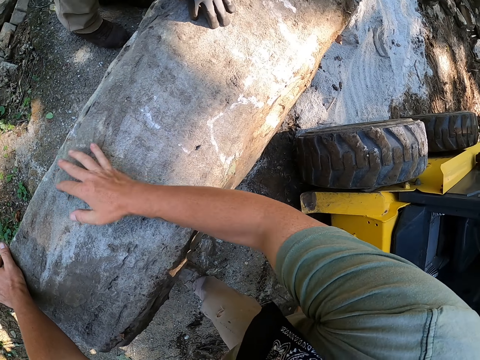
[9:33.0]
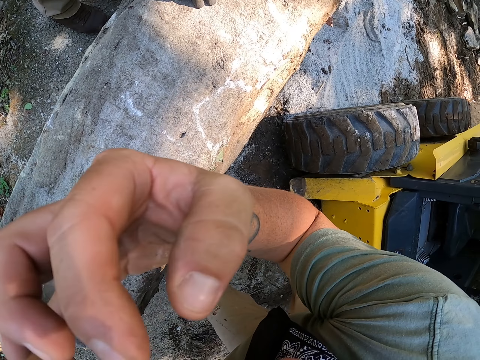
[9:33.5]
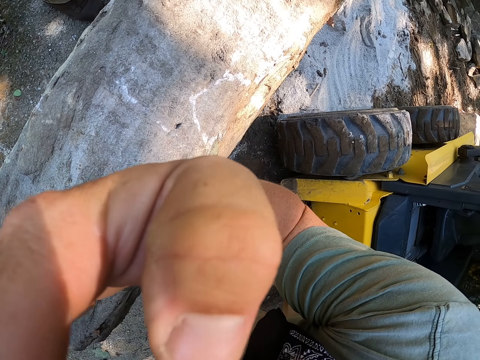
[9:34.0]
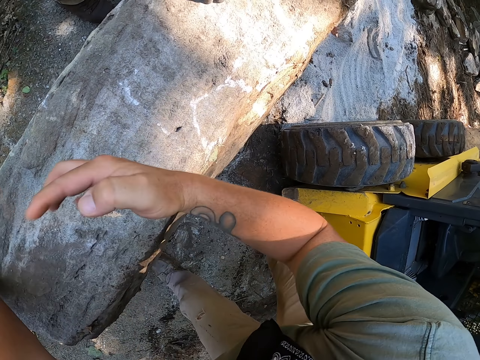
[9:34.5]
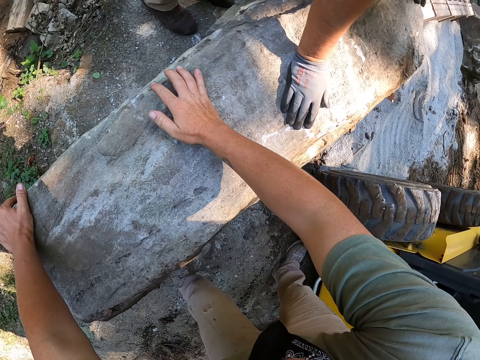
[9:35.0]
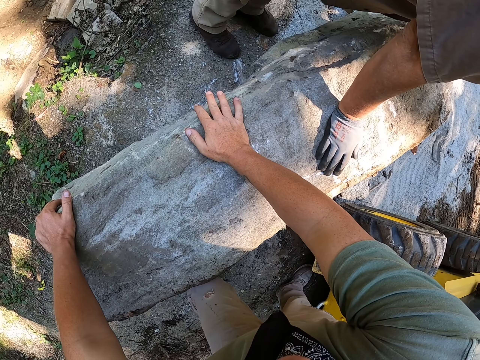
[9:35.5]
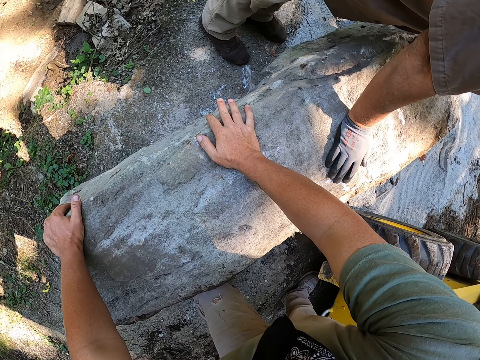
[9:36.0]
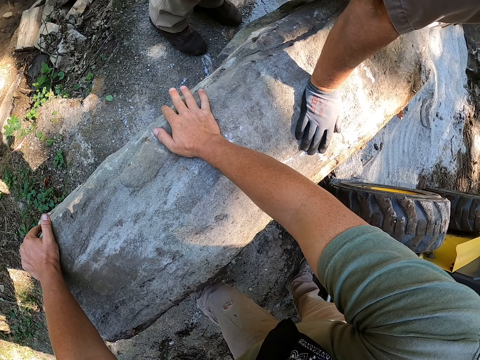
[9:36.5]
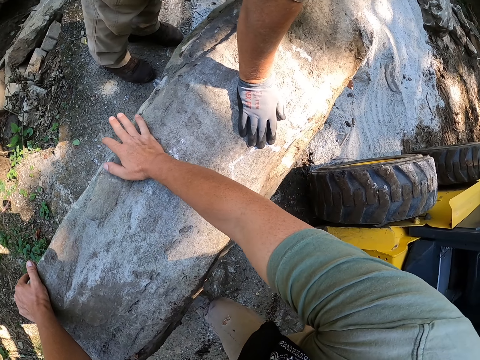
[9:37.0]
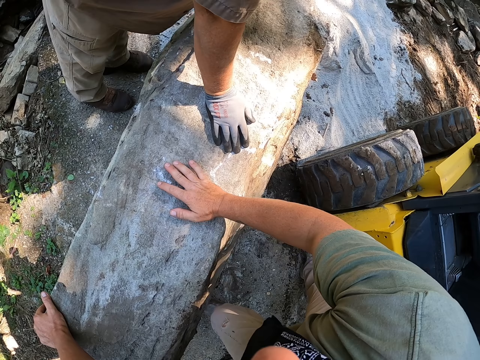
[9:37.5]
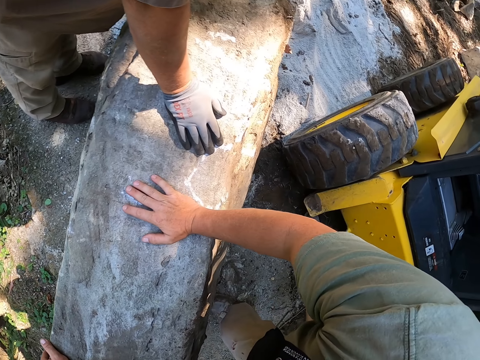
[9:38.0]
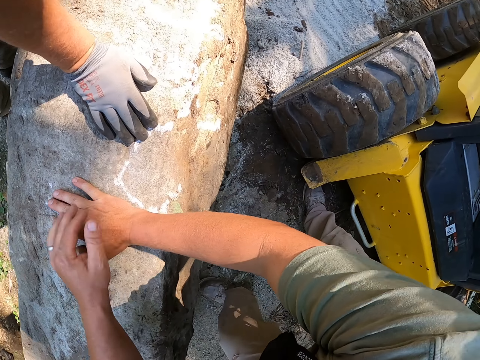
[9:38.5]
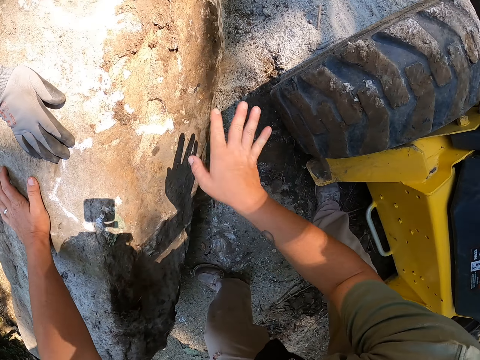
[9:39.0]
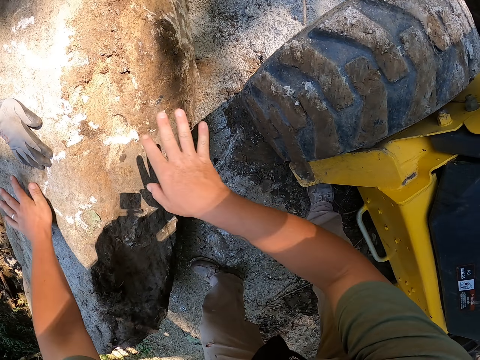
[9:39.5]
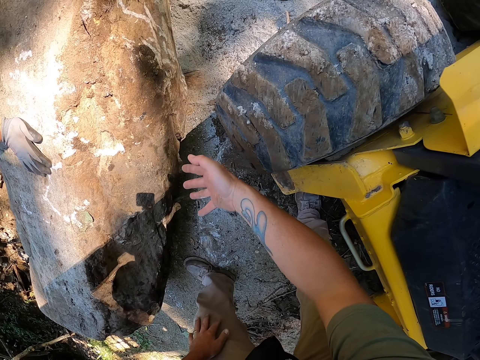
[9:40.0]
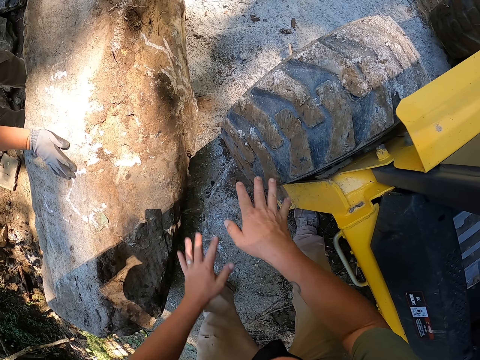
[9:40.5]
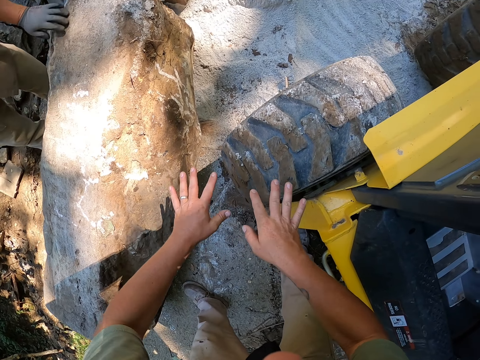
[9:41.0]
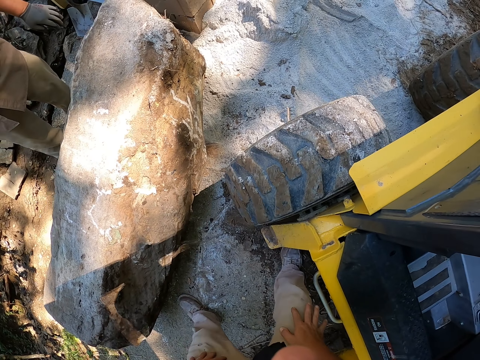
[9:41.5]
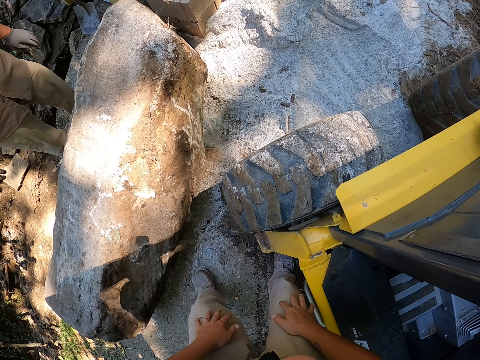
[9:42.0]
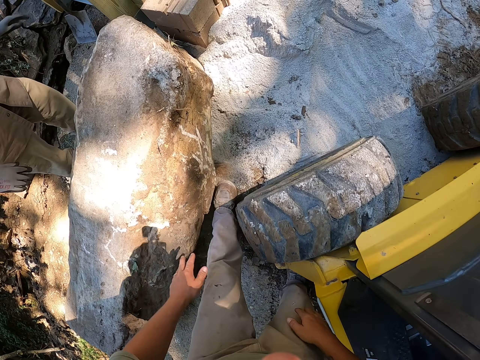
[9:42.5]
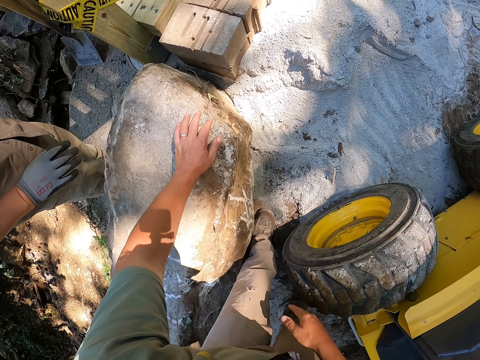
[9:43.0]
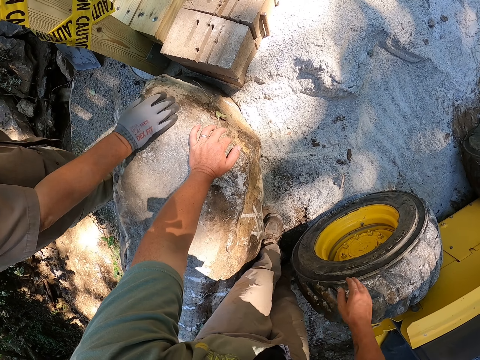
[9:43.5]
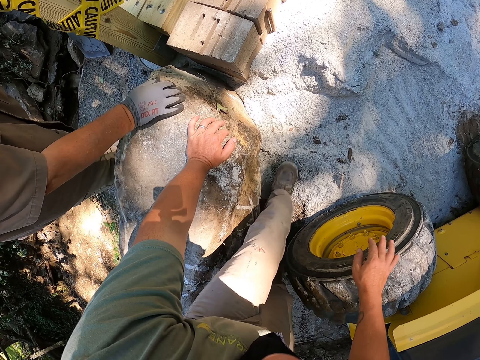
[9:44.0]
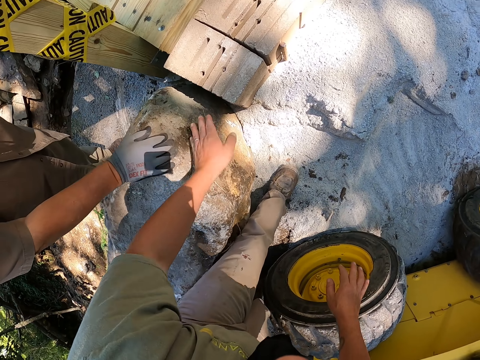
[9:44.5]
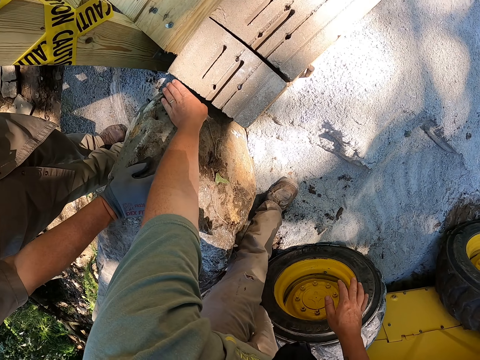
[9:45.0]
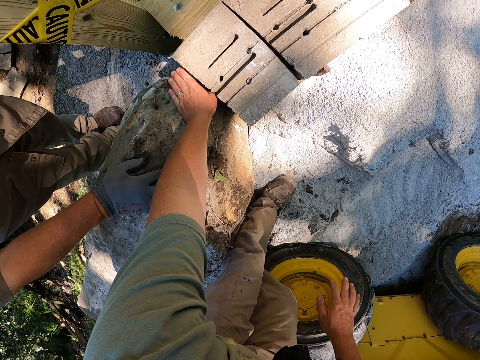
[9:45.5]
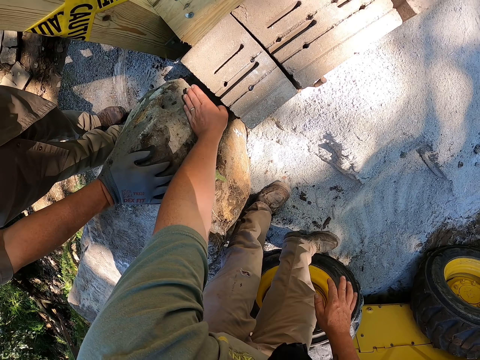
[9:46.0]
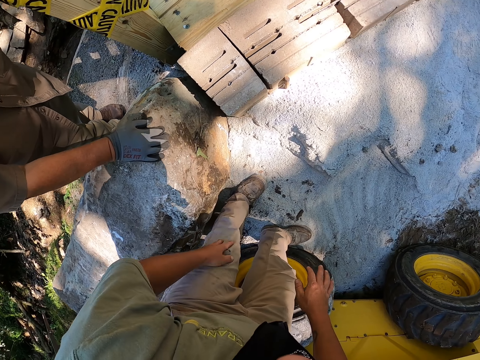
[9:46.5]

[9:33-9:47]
The camera wearer adjusts the camera. They look around. They place a hand on the rock. They look around. They move hands. They place a hand on the rock. They interact with a person.

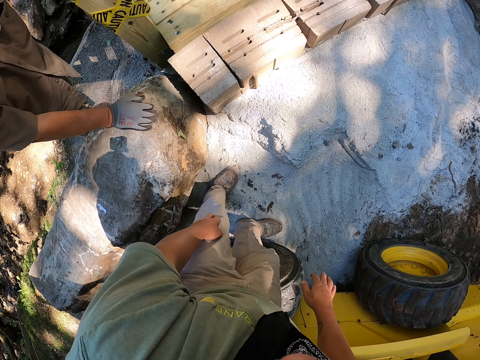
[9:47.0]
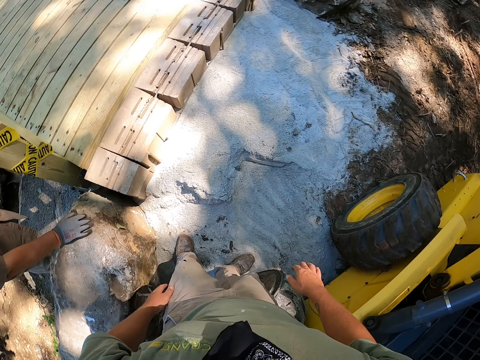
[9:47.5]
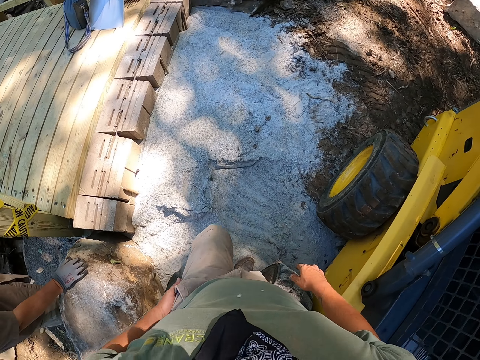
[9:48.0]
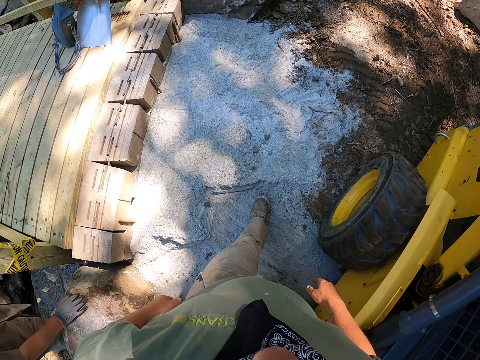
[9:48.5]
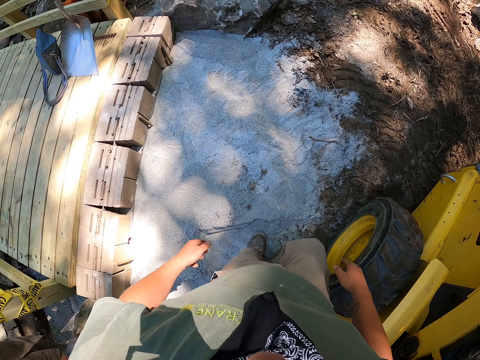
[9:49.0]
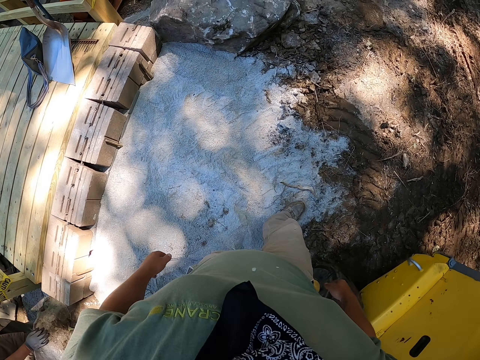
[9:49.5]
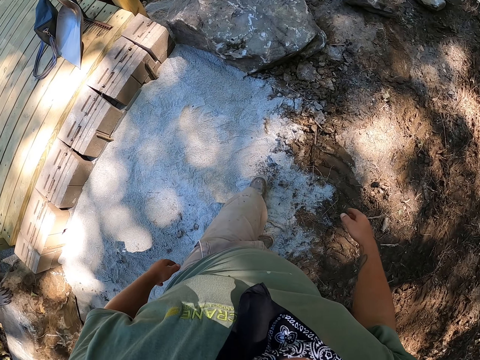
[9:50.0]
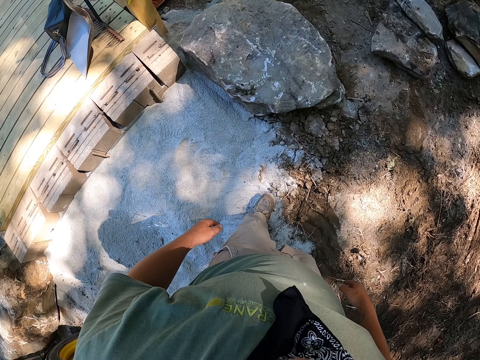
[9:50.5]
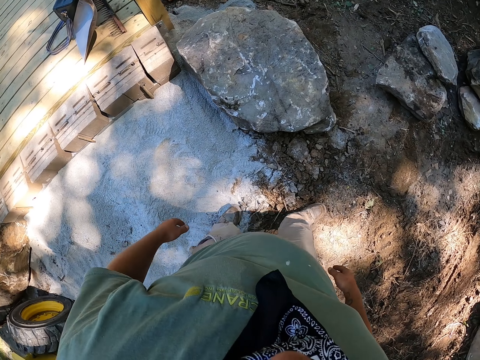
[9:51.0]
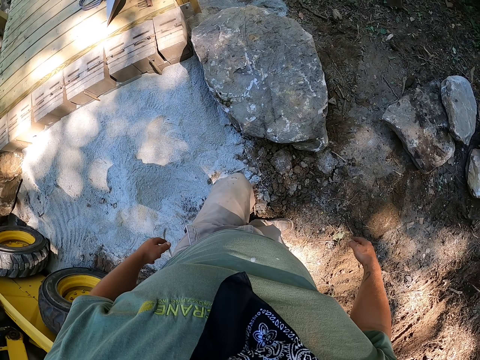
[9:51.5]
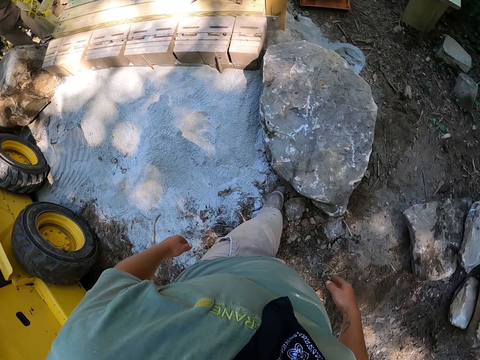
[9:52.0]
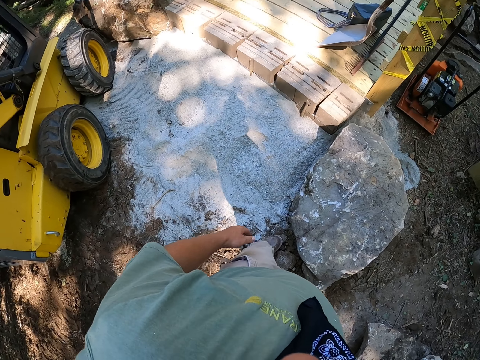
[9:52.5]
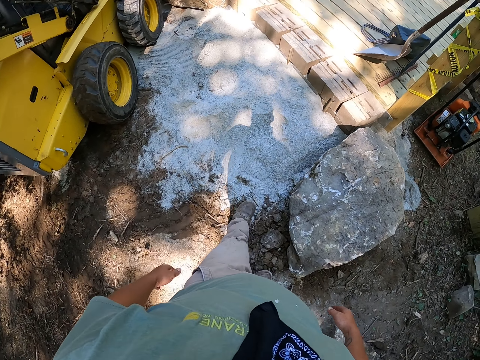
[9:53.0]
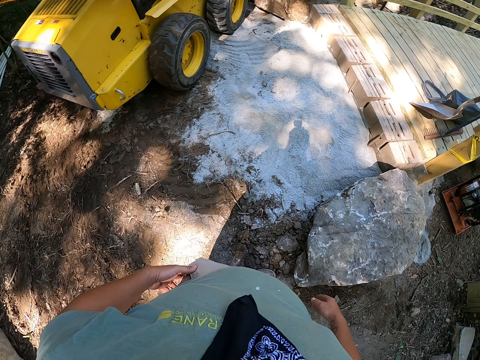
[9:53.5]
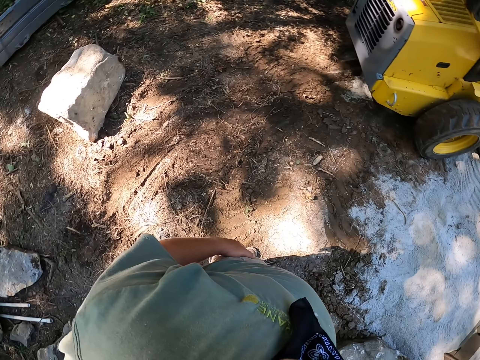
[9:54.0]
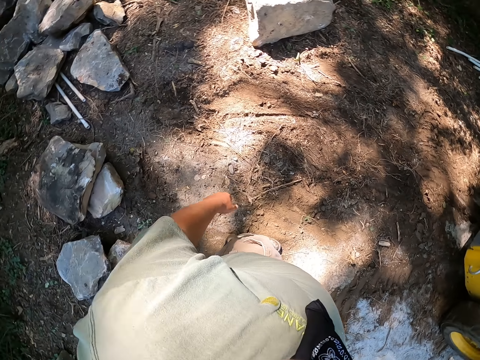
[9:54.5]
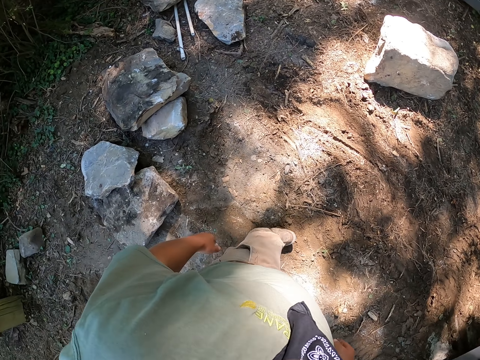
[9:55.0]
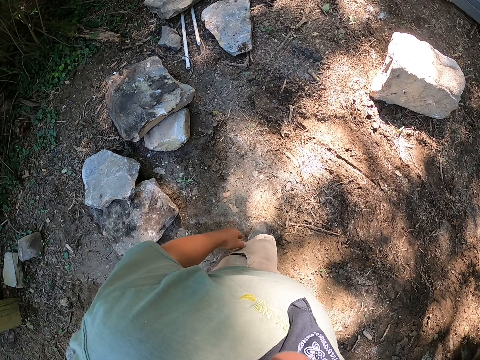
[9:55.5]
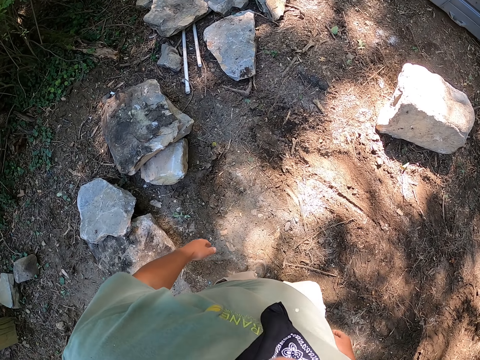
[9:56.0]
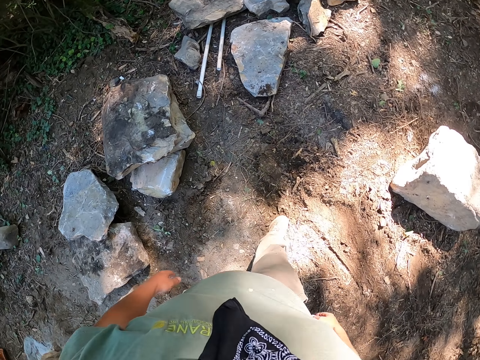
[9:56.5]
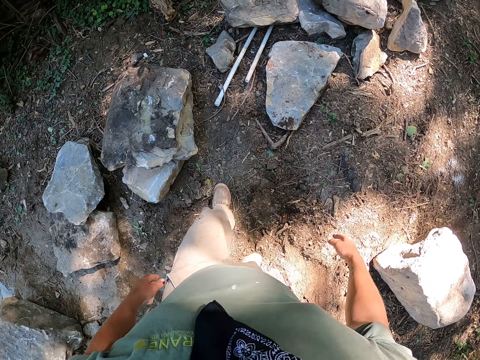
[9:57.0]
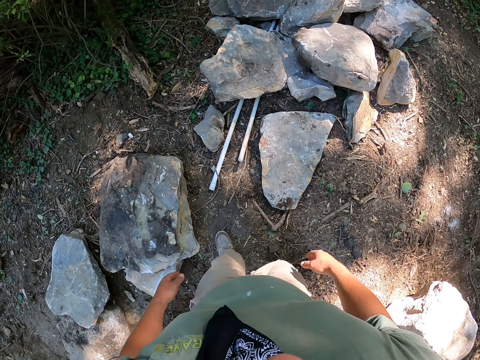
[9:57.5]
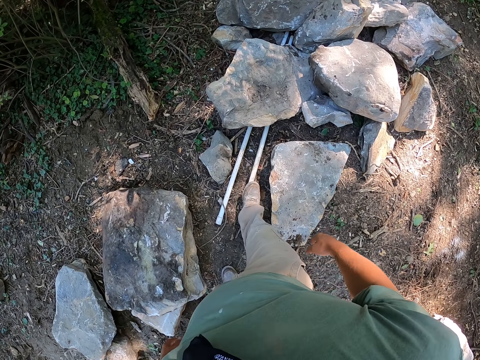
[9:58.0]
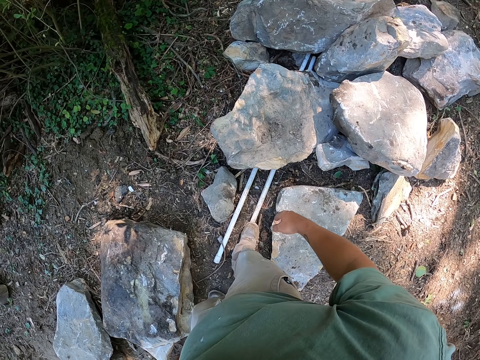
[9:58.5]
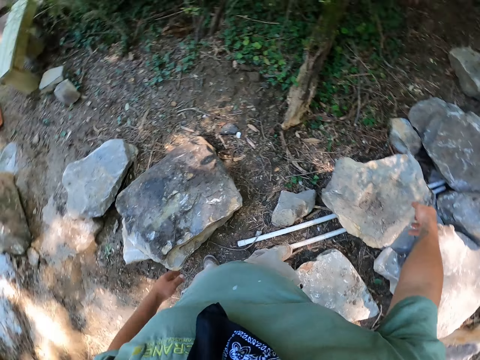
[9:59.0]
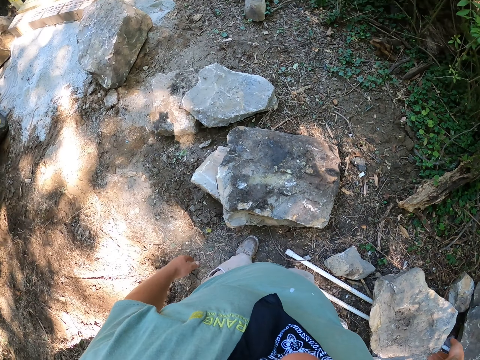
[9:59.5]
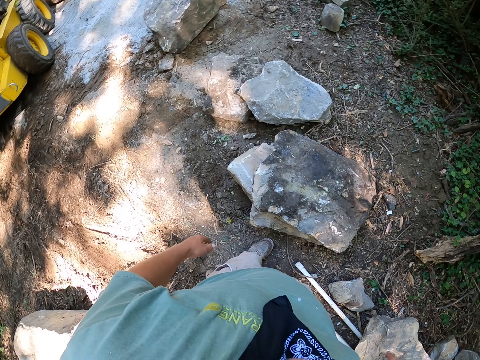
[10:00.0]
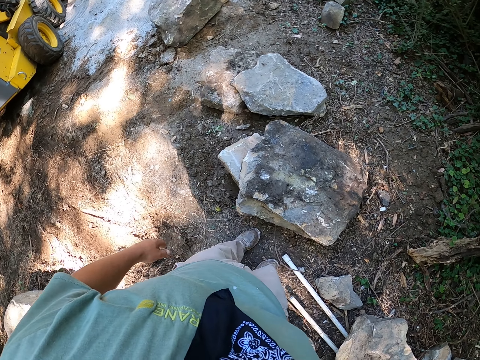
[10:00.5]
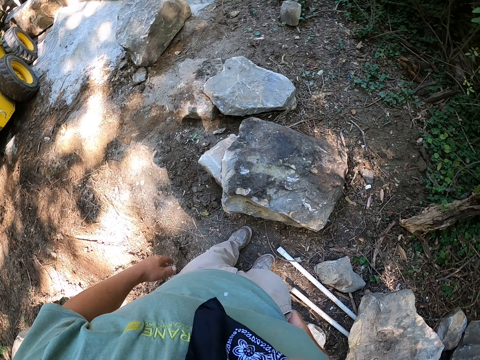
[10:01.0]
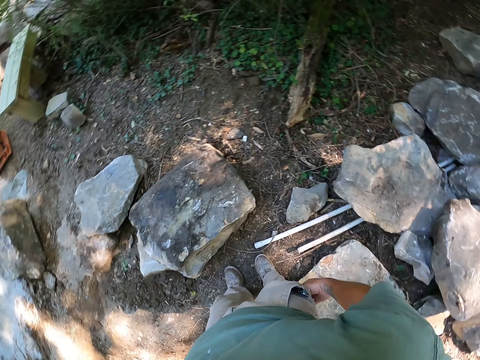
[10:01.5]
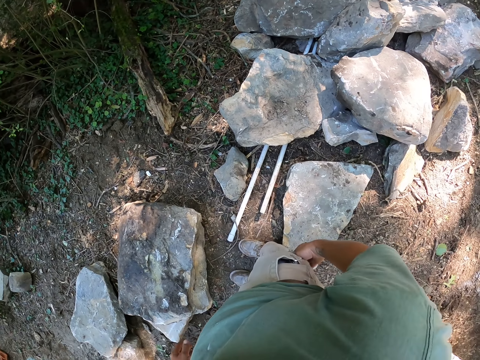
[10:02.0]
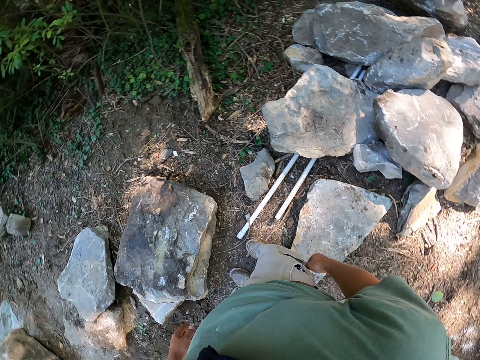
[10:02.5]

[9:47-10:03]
The camera wearer walks around. They look around. They look around.
